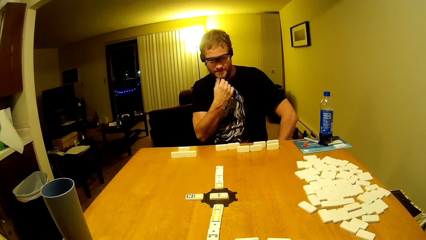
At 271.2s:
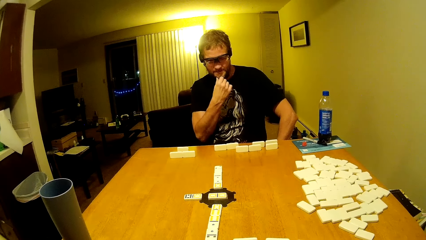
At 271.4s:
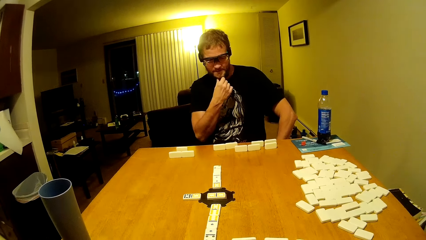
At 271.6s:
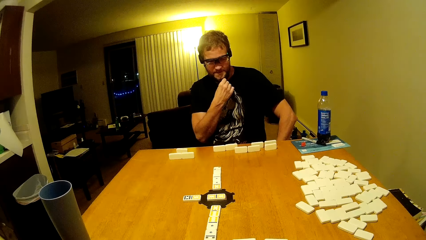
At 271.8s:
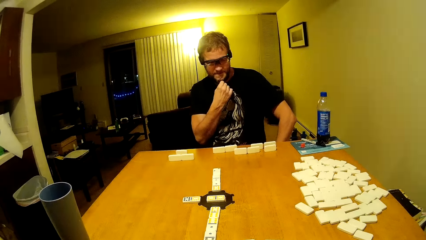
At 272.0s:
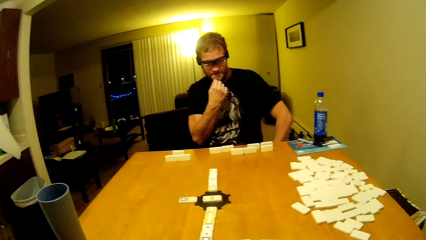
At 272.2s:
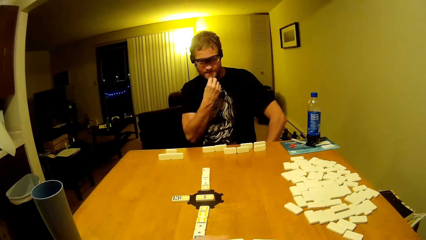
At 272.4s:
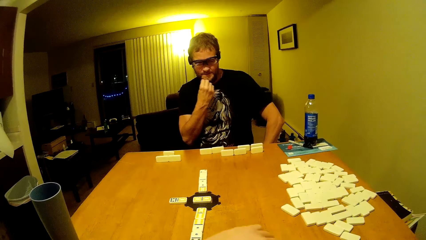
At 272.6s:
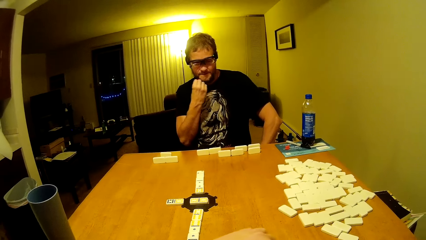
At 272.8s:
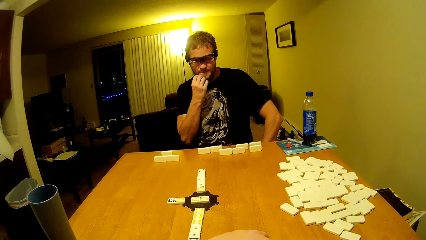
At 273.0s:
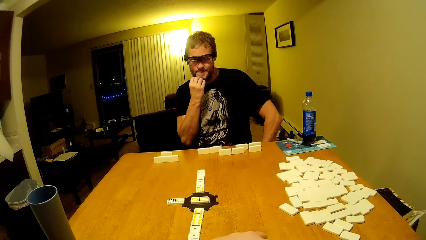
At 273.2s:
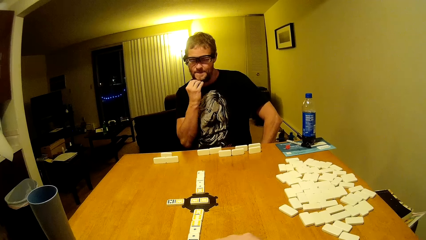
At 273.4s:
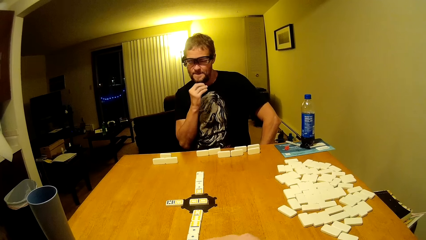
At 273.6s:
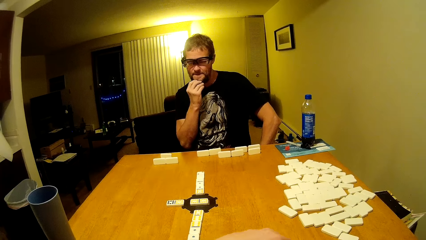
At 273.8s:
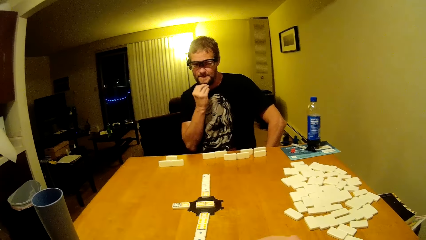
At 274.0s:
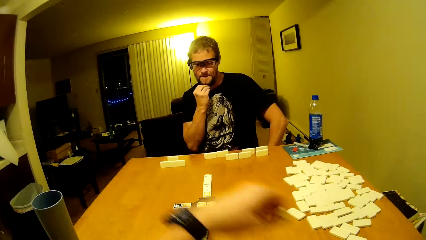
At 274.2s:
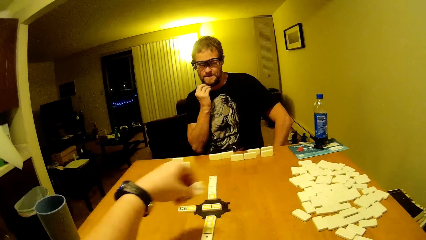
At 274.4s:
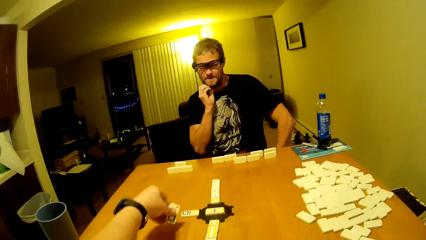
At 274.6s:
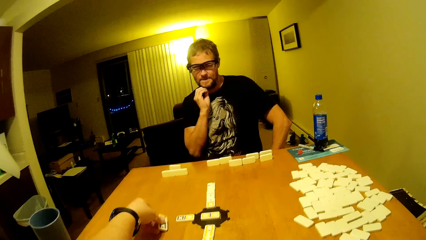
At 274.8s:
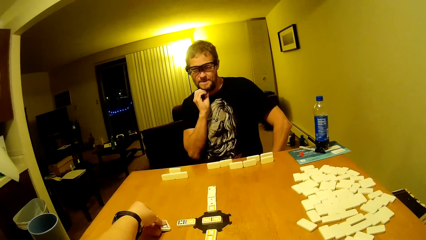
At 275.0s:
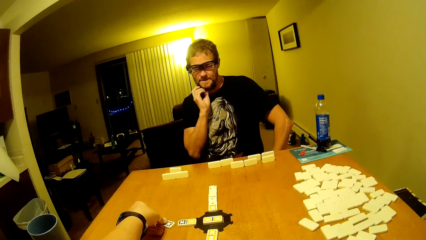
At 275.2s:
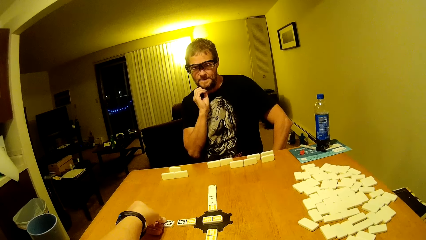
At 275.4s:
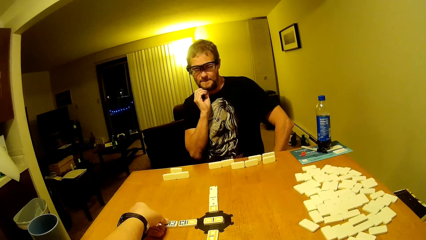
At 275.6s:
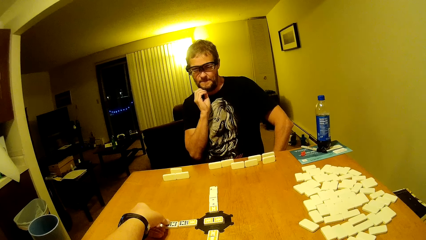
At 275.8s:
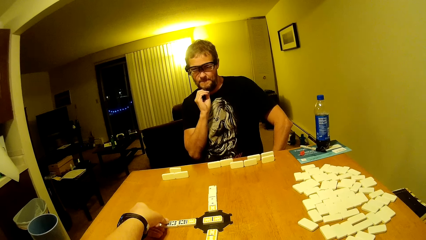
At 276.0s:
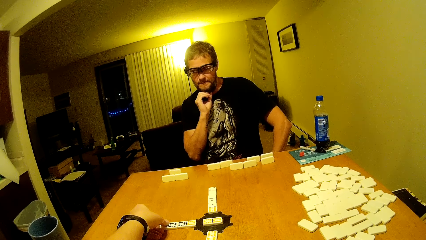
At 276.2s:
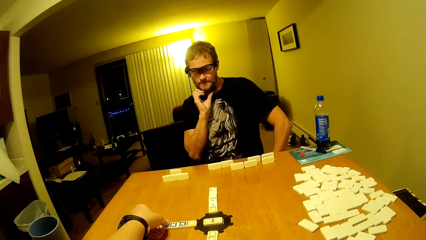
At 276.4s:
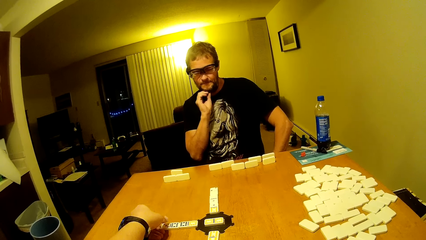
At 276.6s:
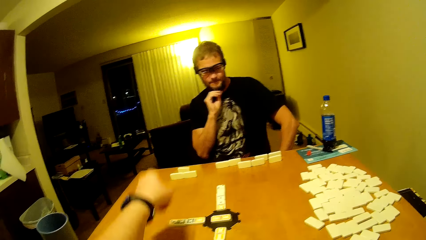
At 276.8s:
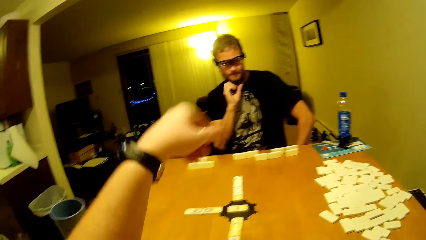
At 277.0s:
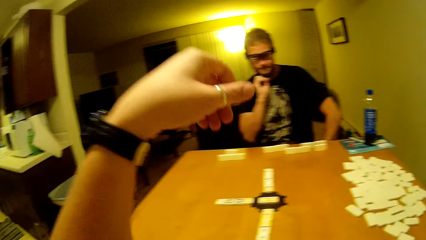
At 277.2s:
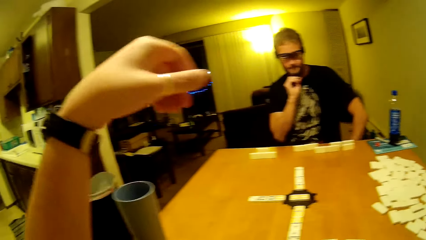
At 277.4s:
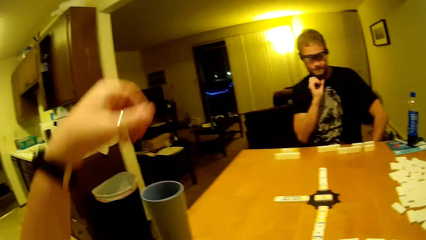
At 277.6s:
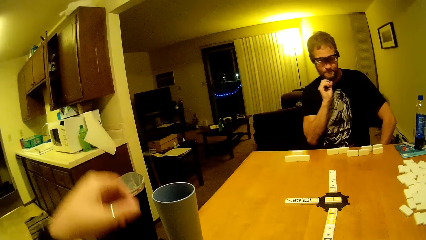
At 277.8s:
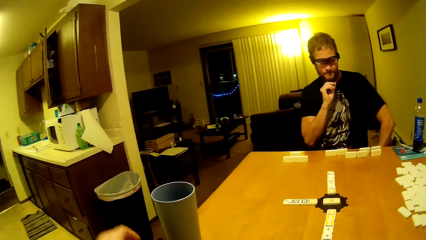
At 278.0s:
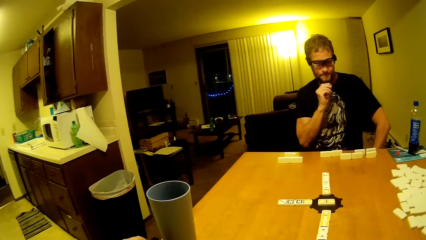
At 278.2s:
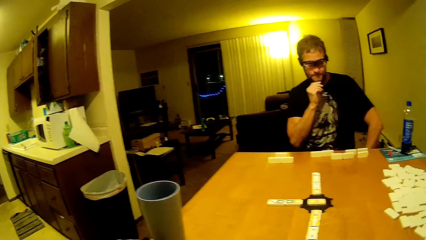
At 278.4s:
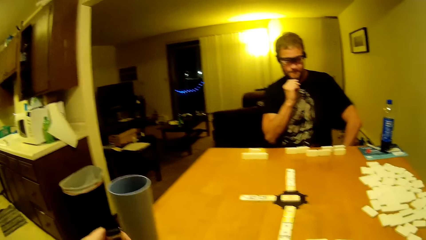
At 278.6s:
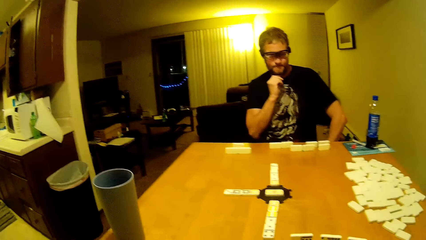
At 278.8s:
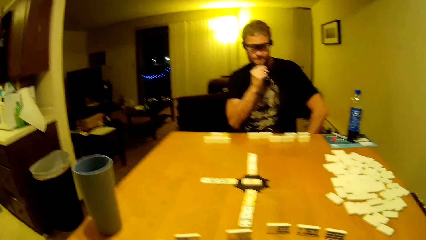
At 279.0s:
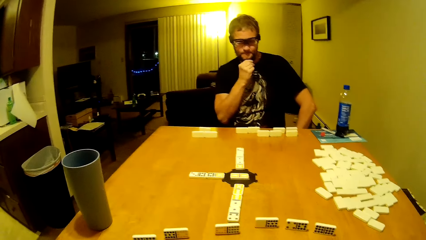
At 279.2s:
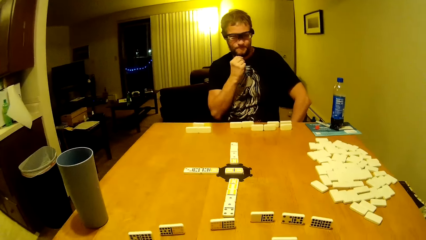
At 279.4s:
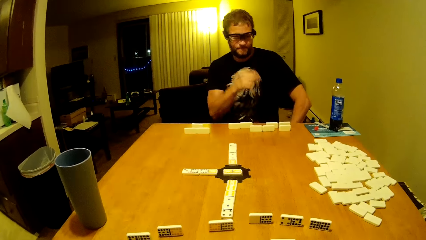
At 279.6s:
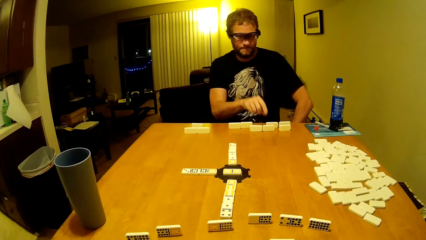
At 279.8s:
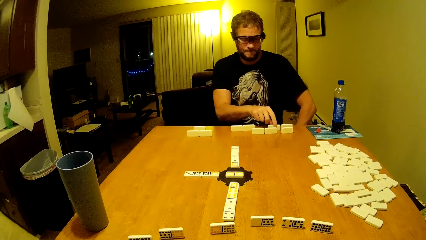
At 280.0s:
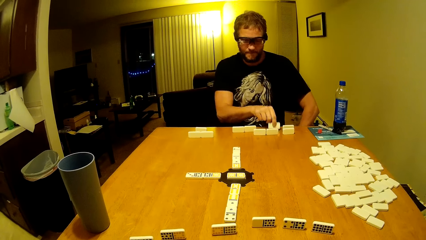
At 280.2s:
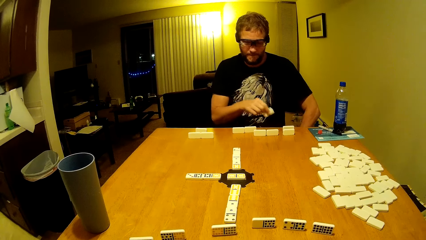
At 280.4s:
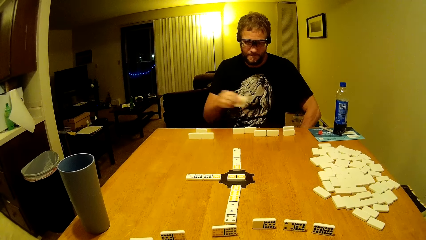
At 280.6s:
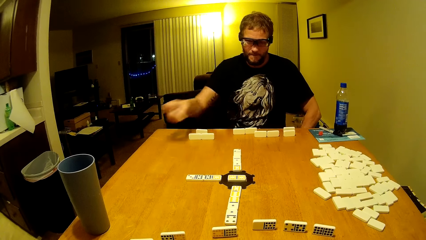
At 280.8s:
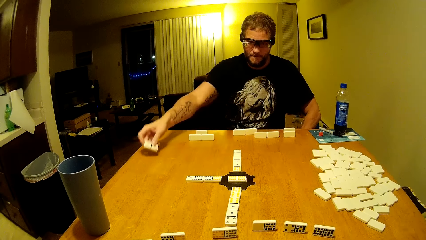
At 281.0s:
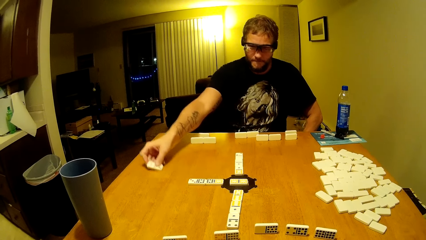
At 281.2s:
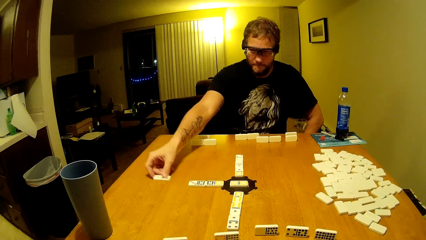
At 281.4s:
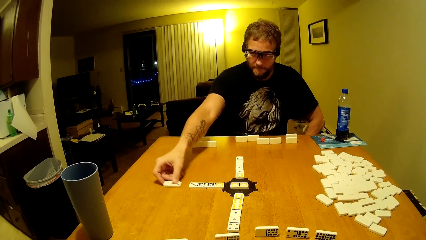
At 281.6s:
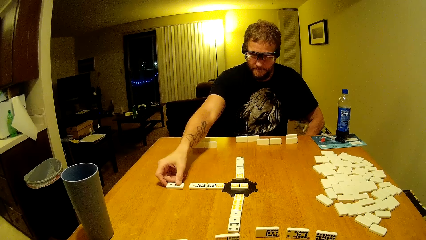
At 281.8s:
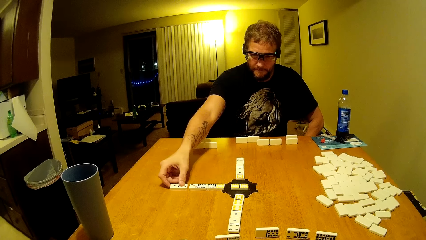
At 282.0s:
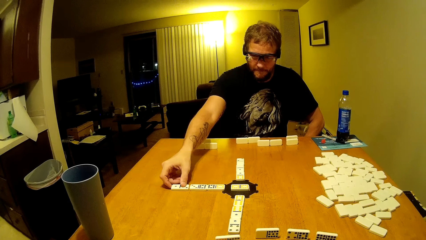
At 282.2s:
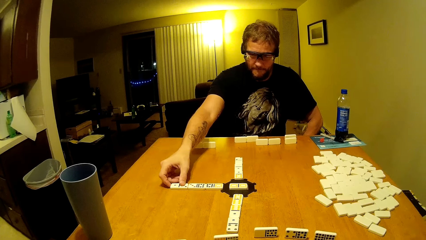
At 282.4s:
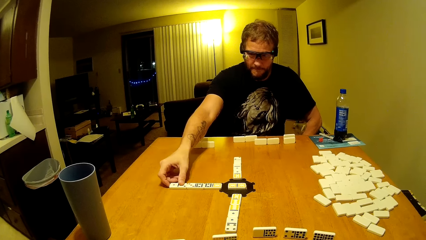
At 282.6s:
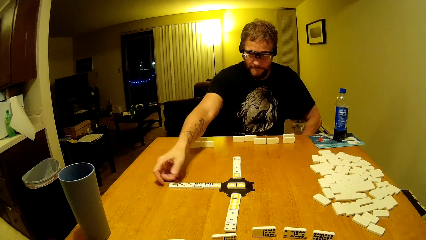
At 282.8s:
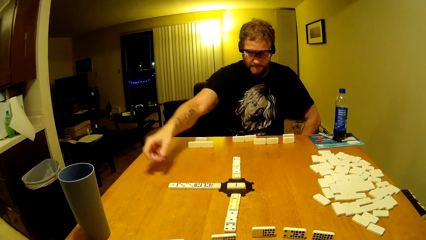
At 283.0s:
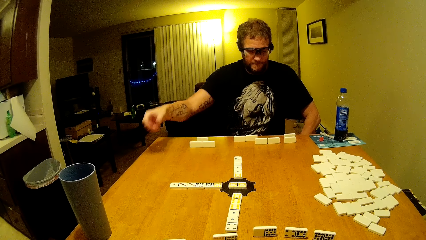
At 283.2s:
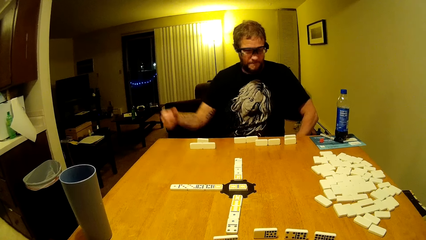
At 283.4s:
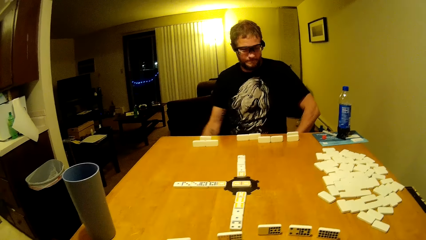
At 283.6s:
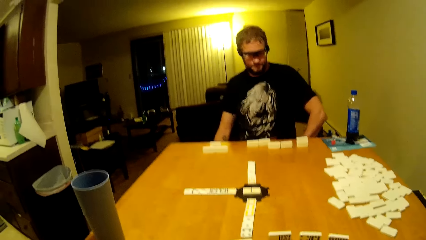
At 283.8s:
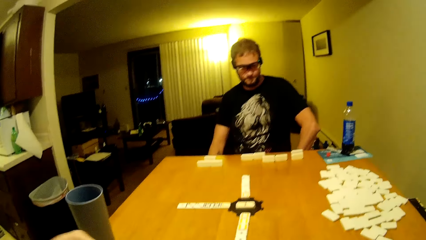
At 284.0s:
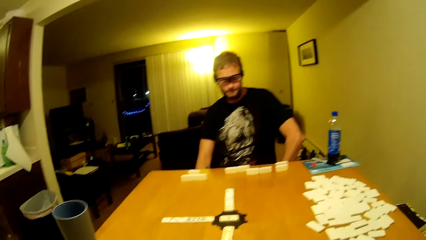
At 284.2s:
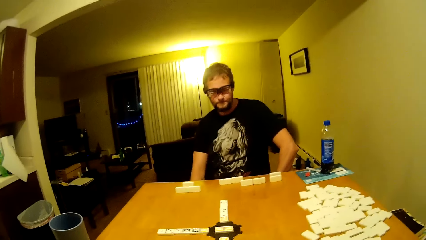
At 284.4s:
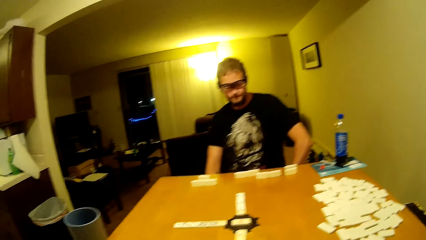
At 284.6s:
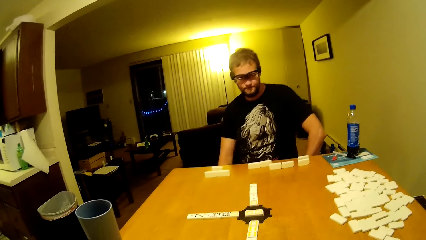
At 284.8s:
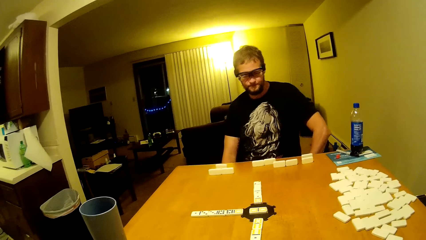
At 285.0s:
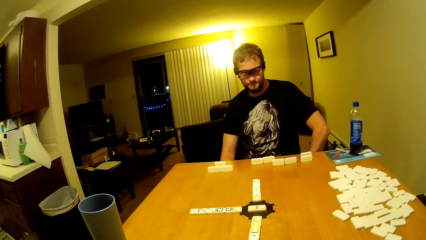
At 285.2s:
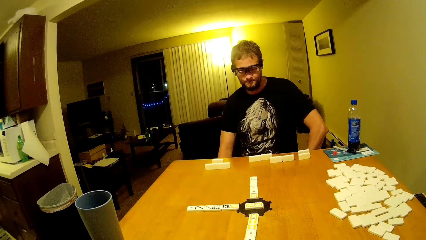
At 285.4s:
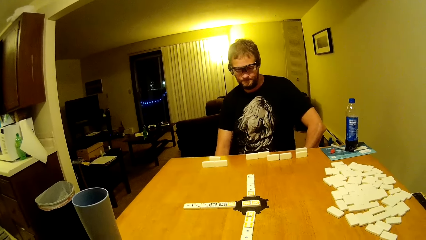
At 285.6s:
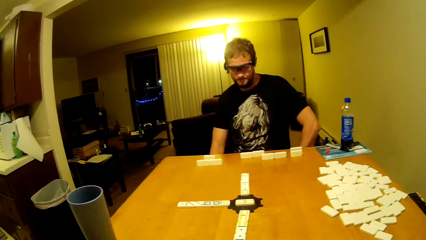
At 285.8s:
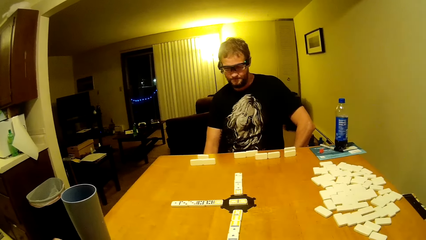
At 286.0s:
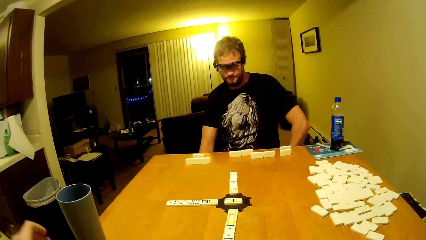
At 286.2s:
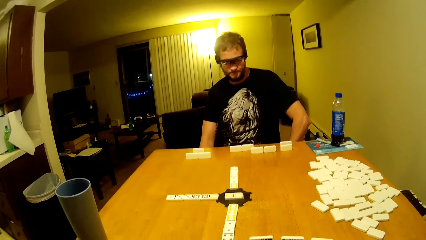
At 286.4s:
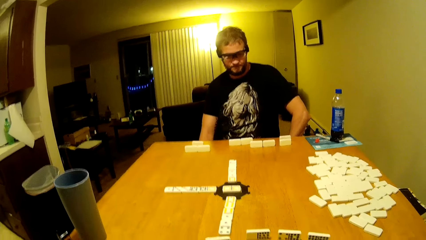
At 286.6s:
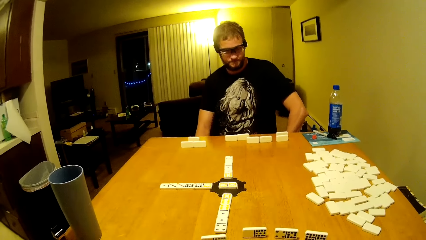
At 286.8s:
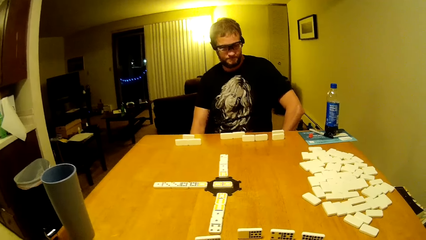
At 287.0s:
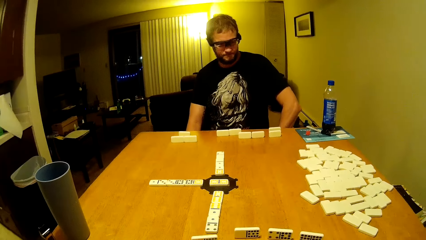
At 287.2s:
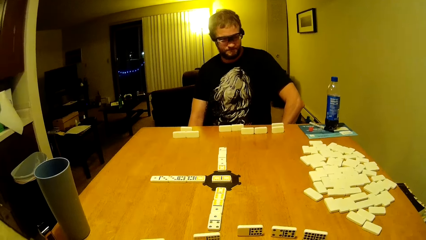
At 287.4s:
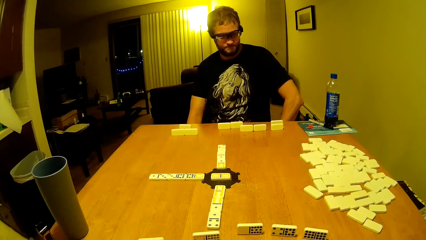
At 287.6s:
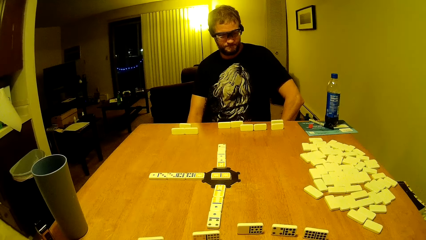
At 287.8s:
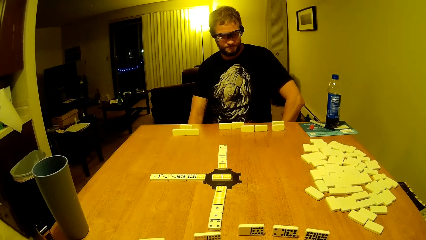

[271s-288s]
A man scratches his face. The man touches his facial hair. The camera wearer places a domino at the middle of the dominoes game table. He raises his hand. The man picks a domino and places a domino at the middle of the dominoes game table.
